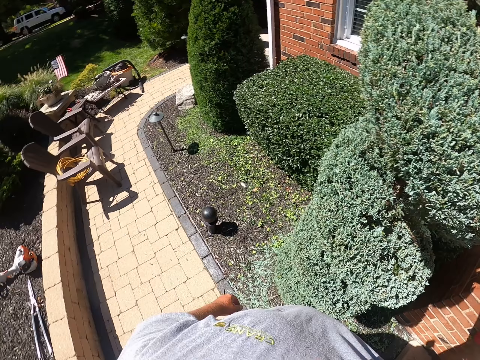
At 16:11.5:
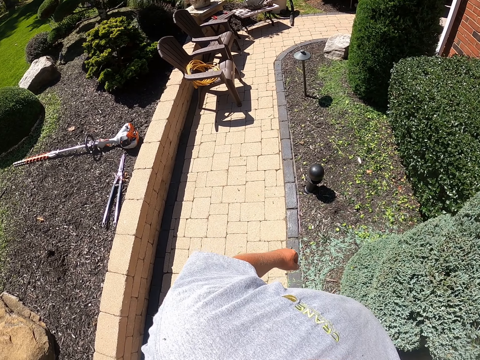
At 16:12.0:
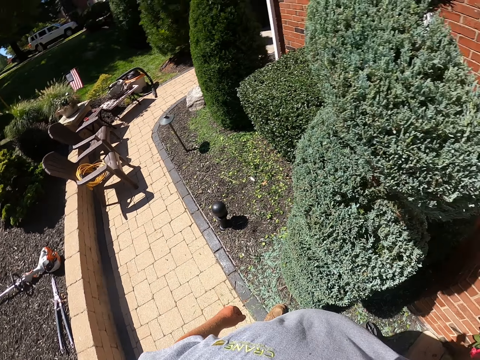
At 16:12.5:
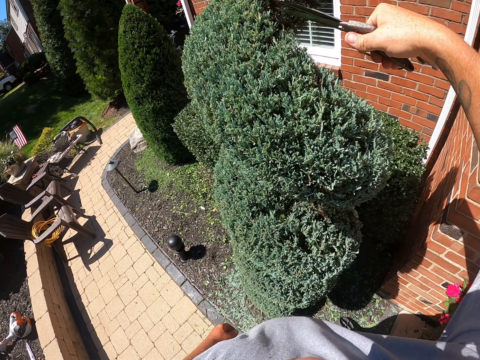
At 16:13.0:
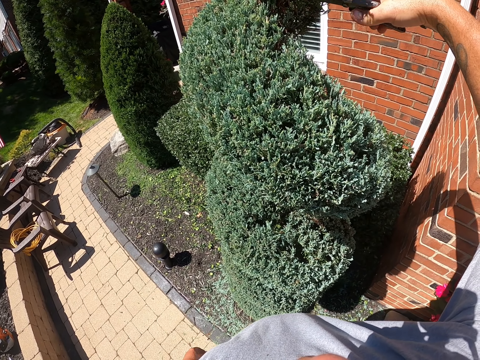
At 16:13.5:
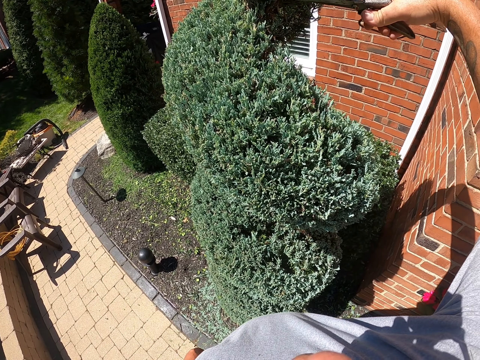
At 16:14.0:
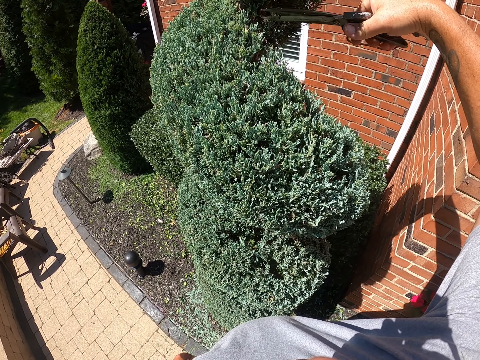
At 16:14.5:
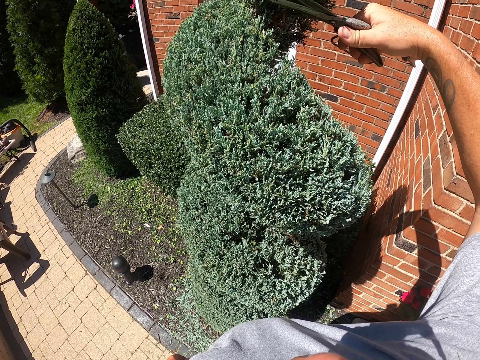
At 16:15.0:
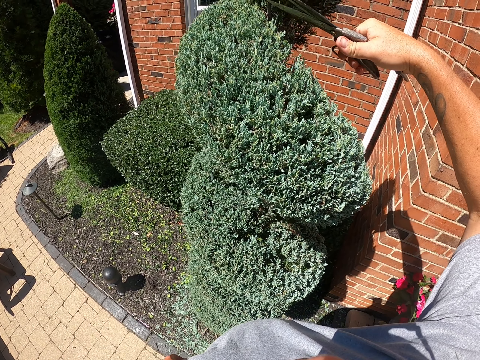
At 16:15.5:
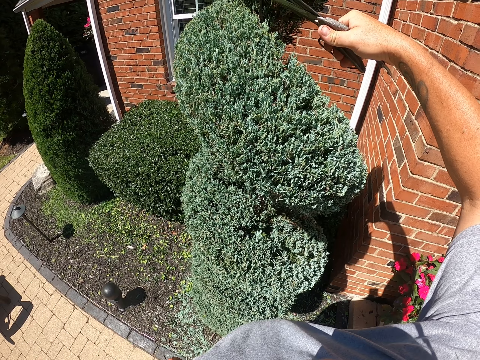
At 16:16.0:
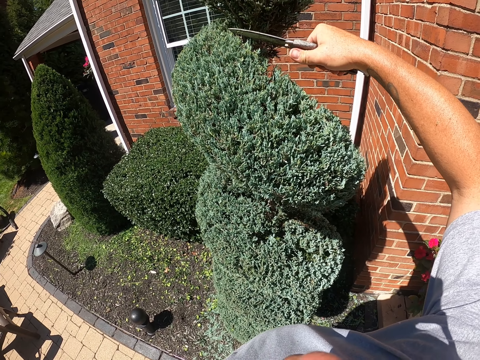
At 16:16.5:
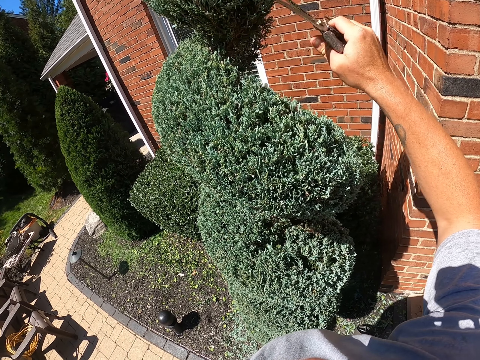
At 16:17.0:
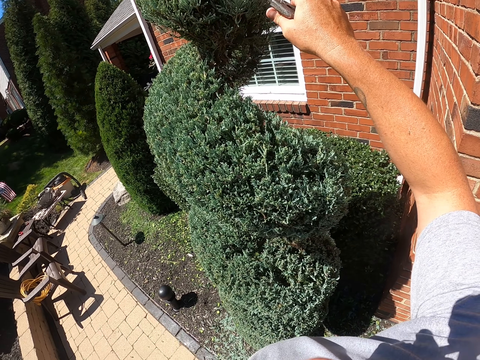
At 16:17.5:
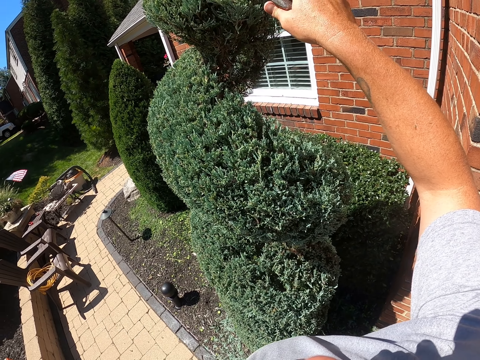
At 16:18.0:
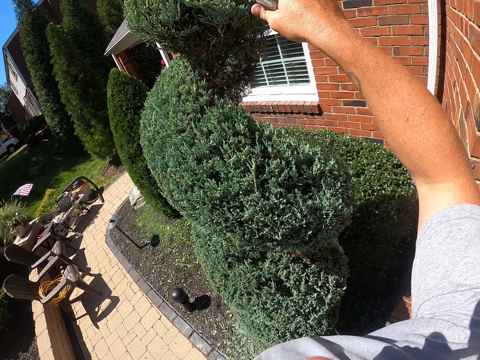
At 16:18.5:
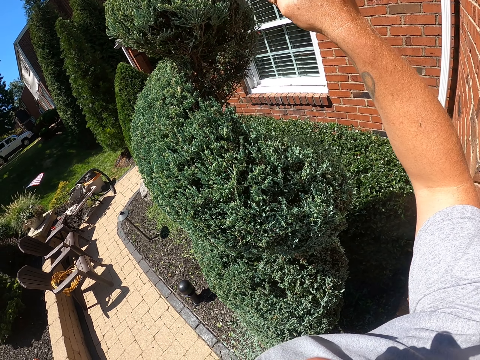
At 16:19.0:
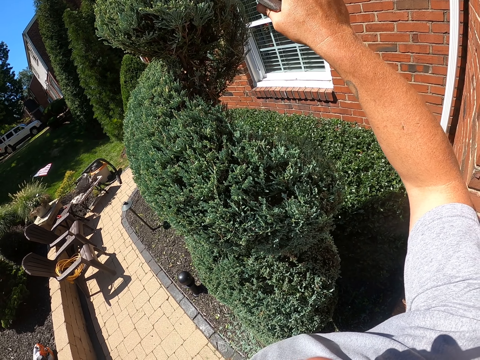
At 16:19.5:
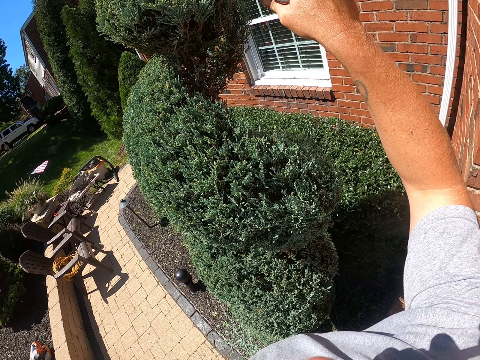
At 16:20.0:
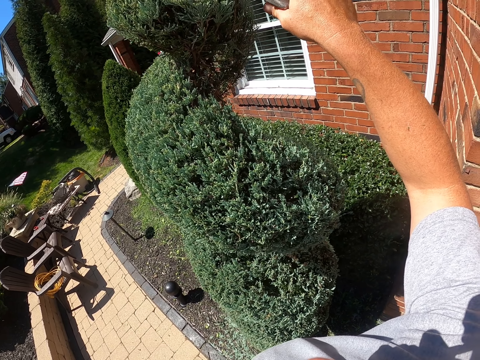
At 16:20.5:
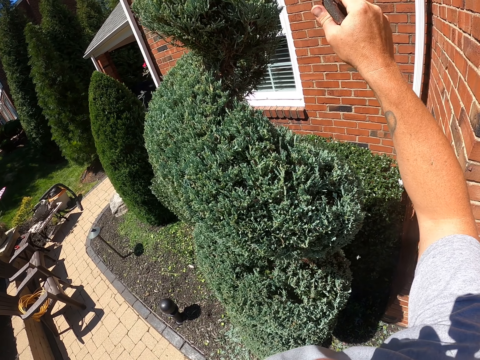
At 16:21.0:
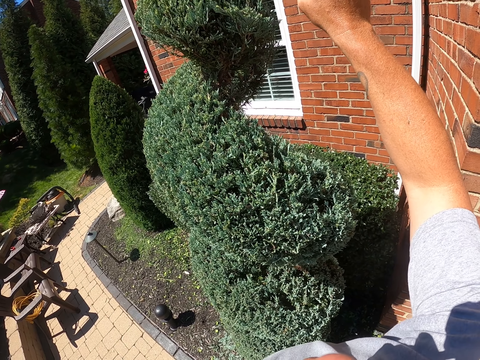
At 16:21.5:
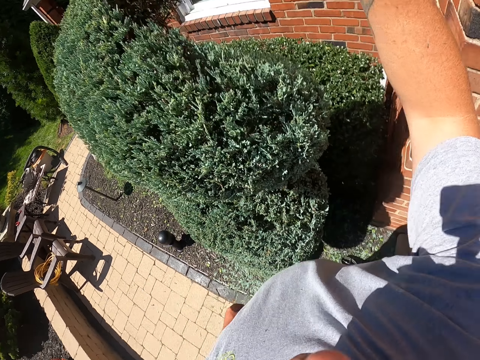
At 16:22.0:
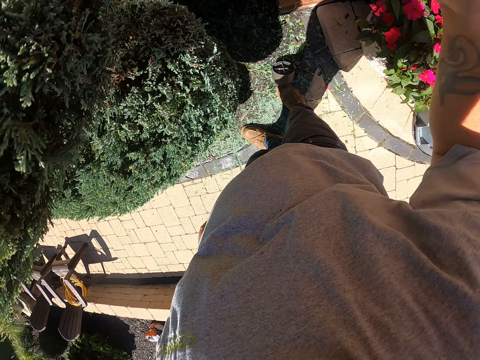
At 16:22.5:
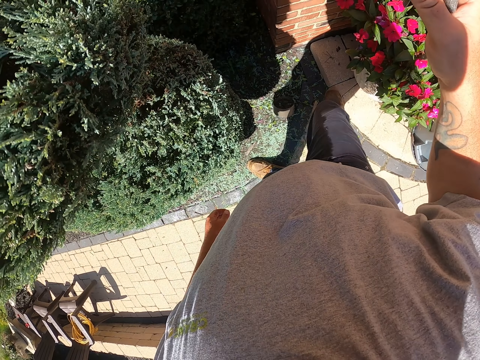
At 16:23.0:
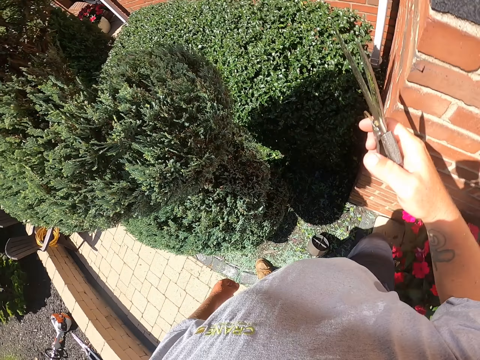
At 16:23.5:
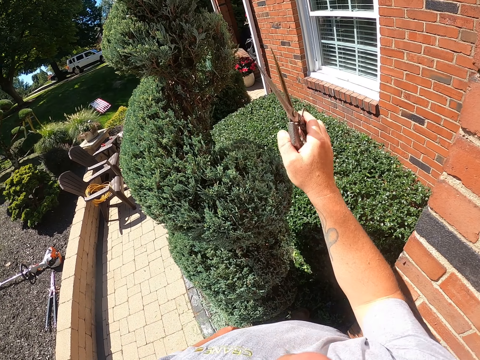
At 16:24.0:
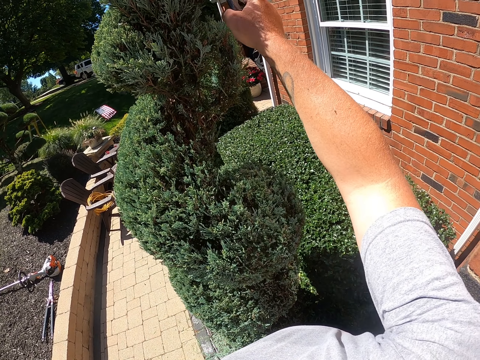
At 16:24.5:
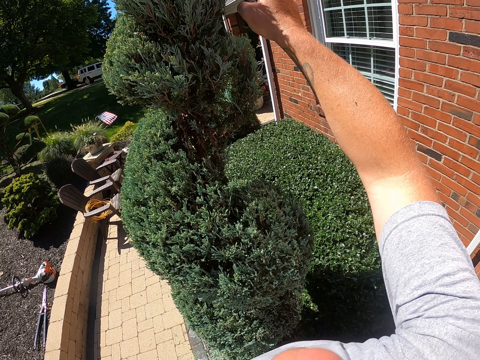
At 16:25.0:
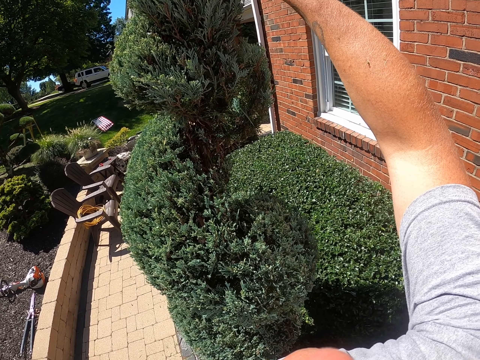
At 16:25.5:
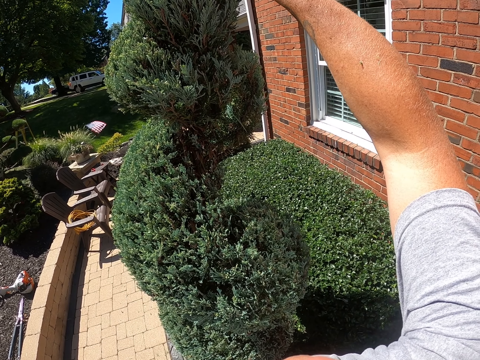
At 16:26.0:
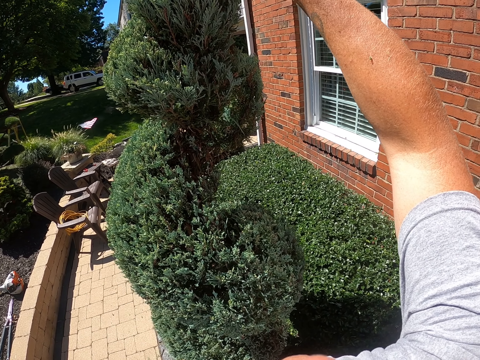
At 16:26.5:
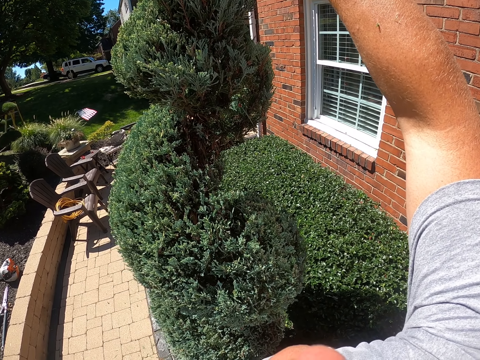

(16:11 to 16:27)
The camera wearer moves the hand. They trim the topiary plant.

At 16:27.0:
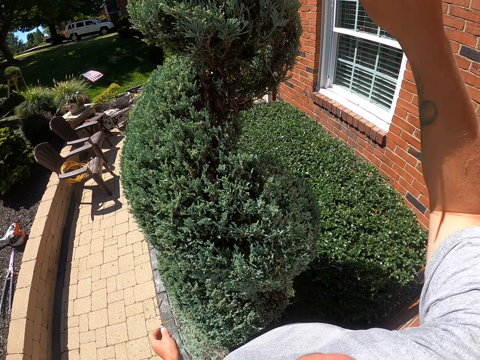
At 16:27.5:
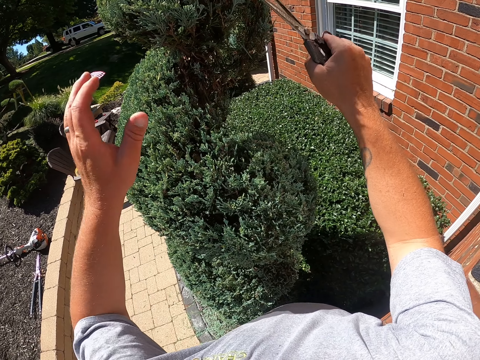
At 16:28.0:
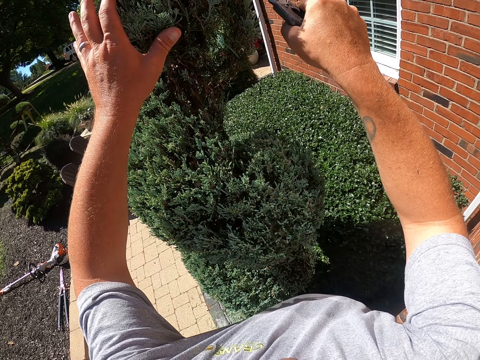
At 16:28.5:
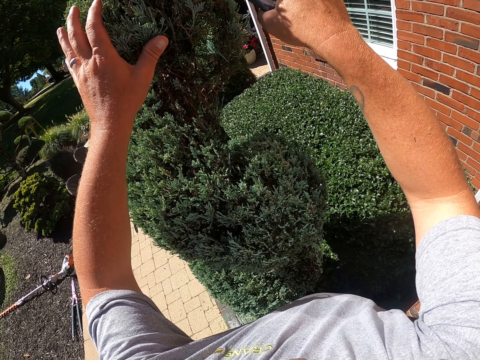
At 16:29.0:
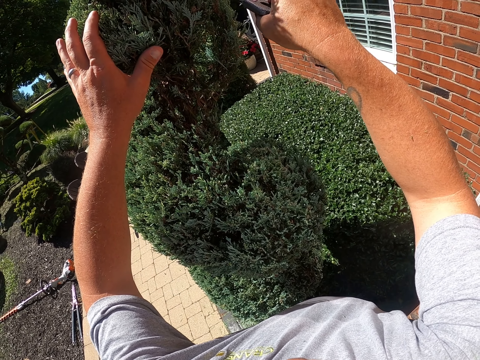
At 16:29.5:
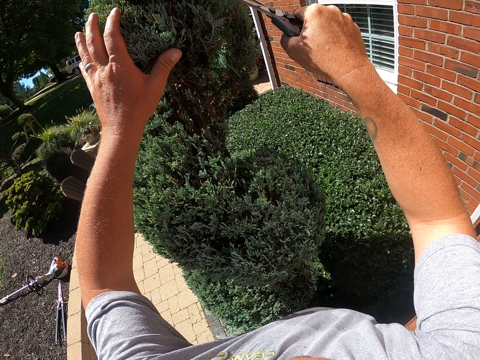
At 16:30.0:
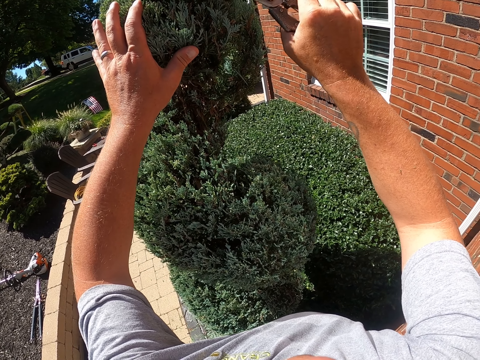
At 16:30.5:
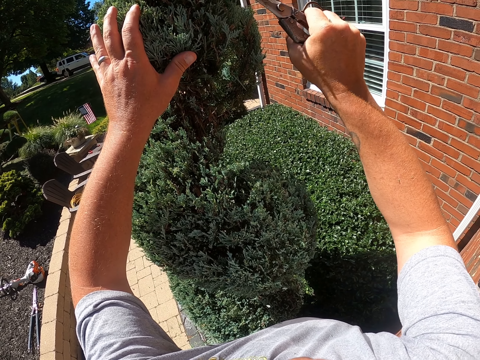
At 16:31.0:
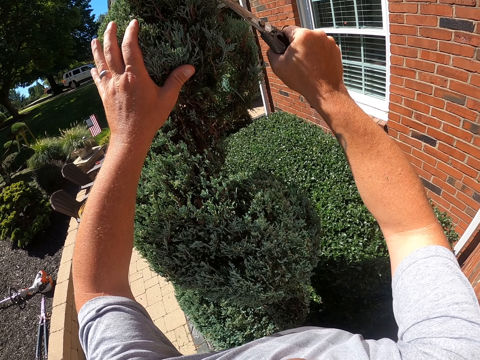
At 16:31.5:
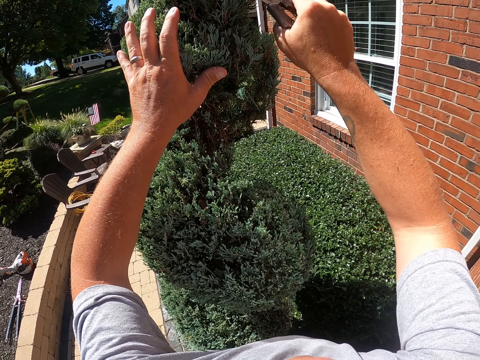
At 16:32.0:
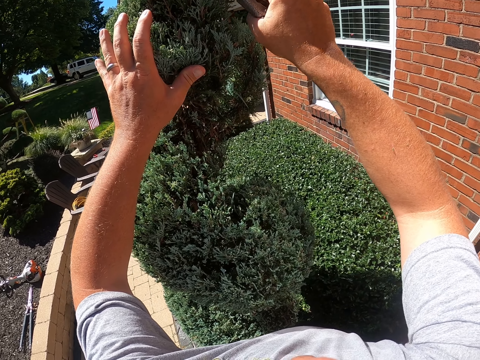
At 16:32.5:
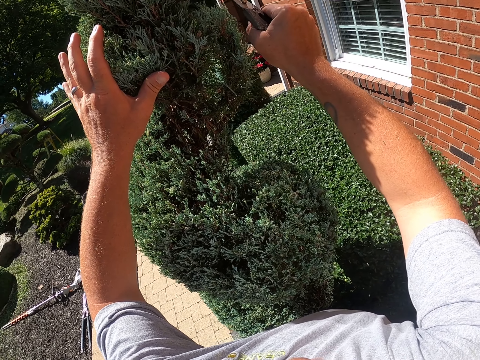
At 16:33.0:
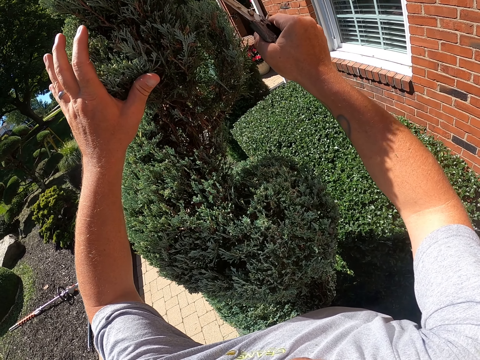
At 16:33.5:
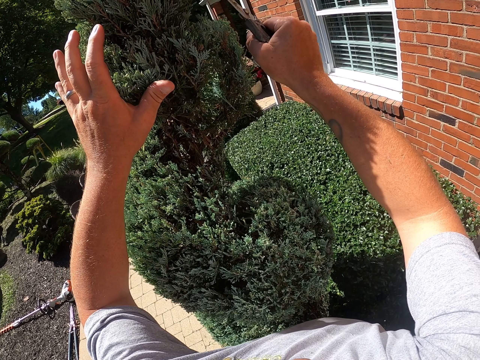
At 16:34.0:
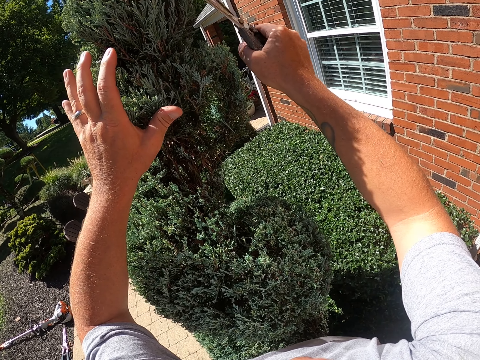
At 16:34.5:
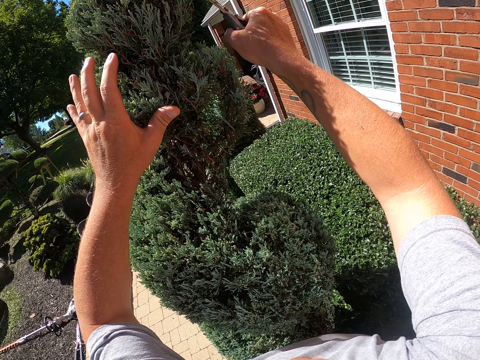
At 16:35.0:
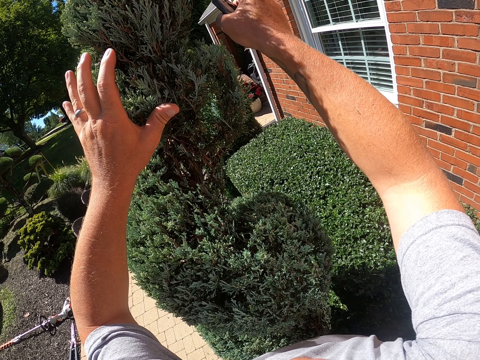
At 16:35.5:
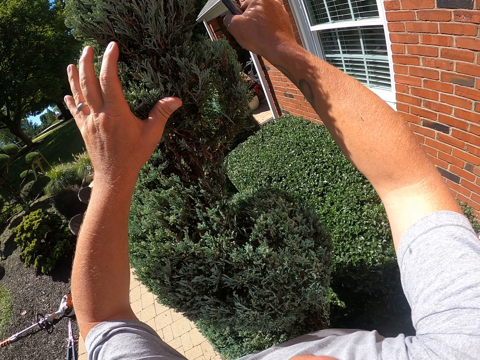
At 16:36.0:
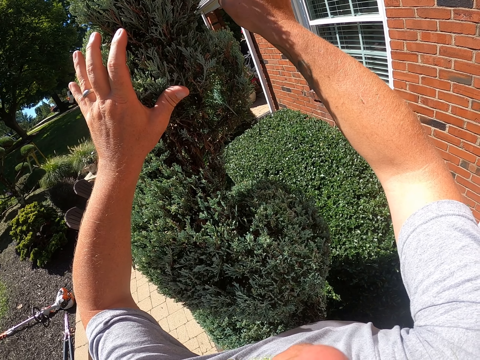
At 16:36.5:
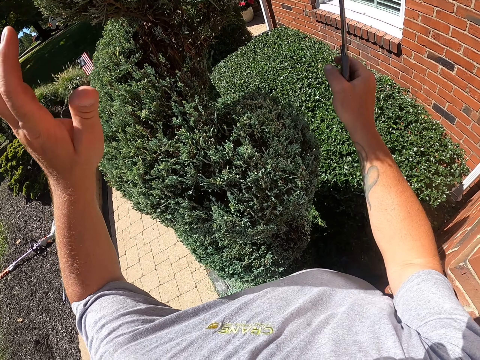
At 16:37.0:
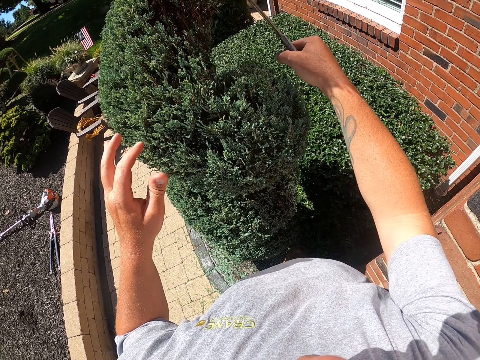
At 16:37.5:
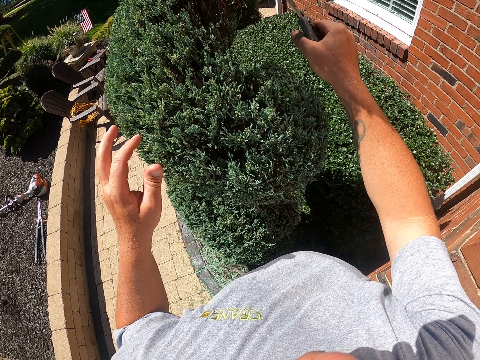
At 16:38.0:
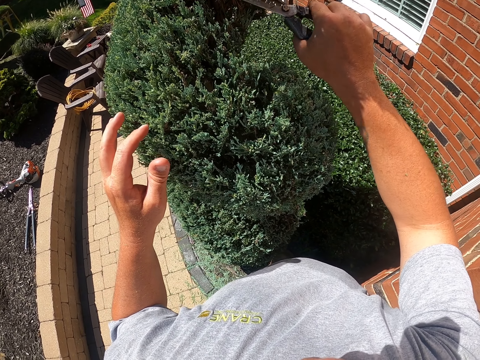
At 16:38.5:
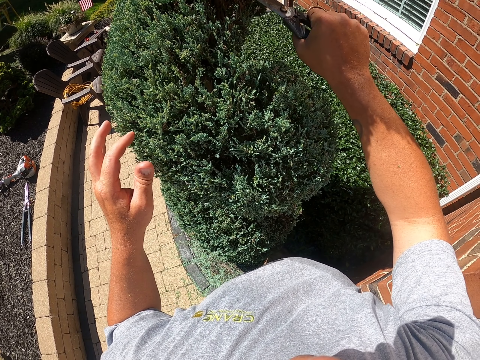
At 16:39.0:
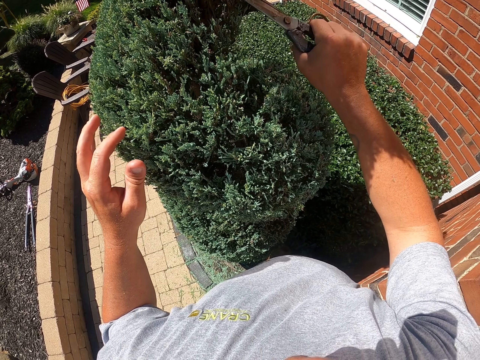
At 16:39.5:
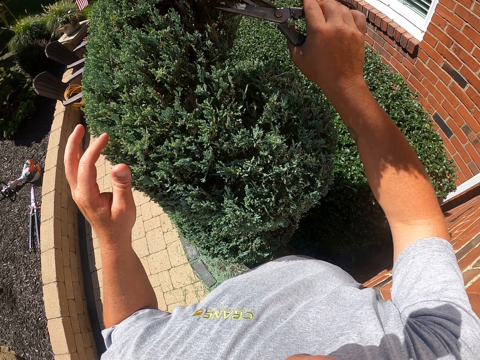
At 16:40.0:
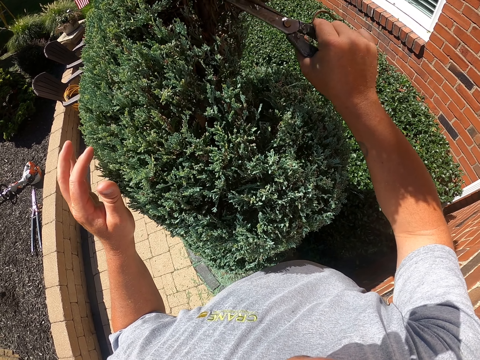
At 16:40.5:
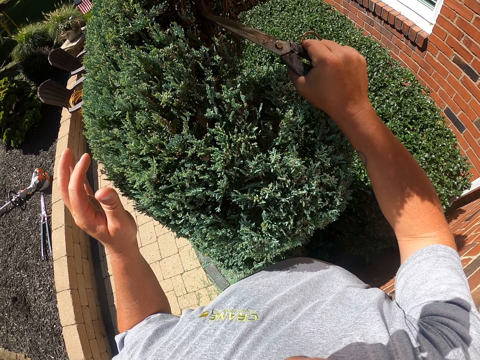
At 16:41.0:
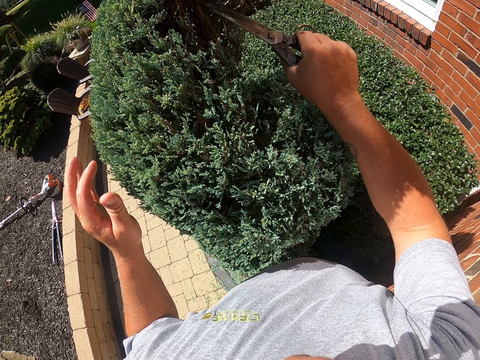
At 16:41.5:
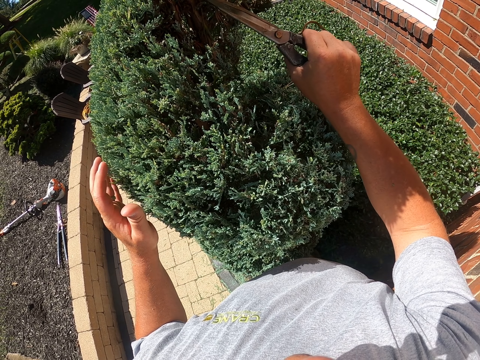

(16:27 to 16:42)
The camera wearer puts his hand on the flower while pruning. He trims the topiary plant.
